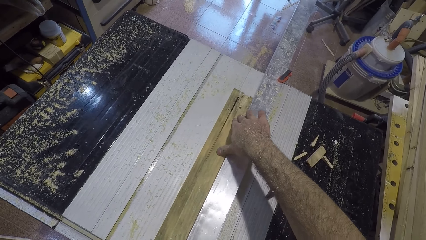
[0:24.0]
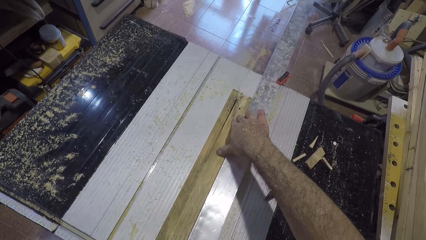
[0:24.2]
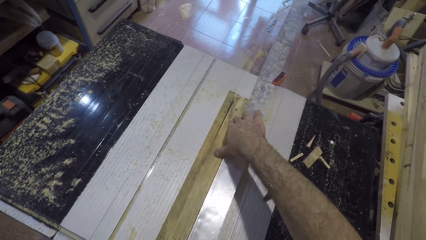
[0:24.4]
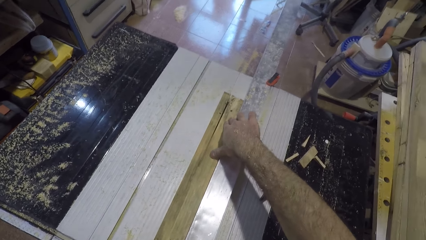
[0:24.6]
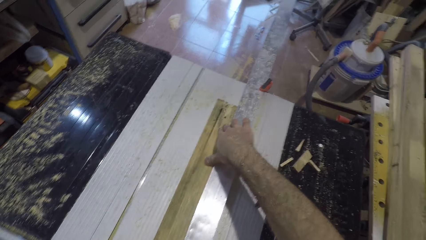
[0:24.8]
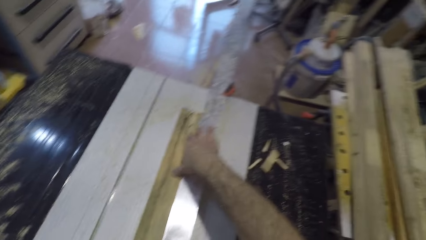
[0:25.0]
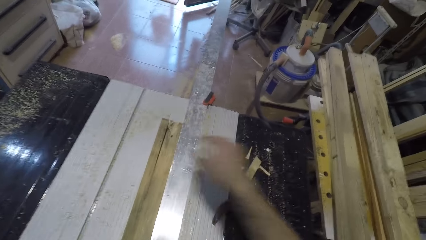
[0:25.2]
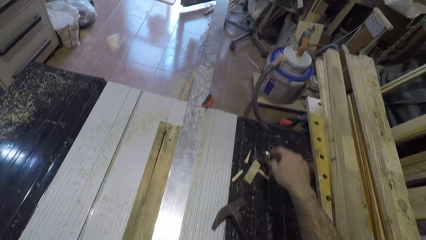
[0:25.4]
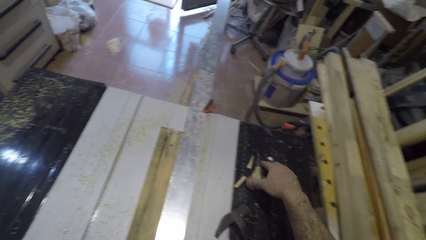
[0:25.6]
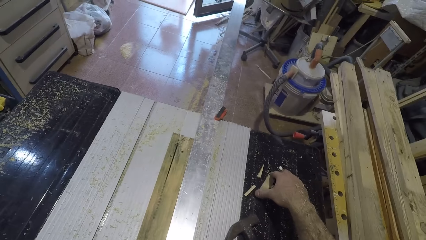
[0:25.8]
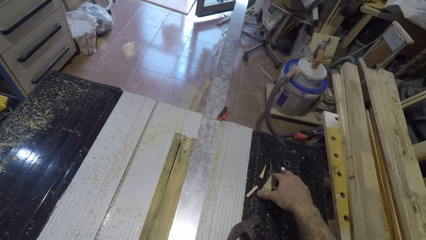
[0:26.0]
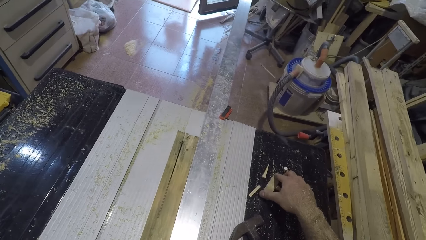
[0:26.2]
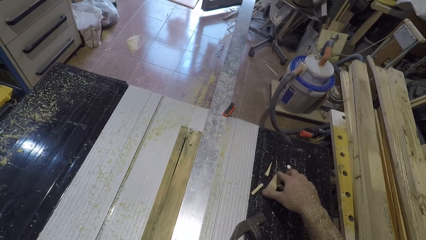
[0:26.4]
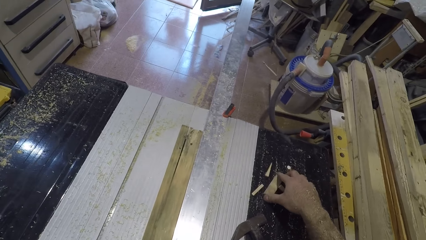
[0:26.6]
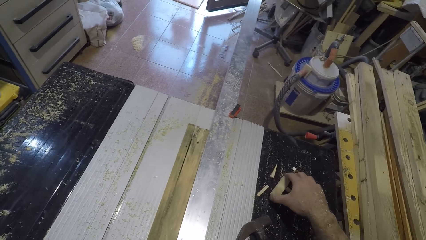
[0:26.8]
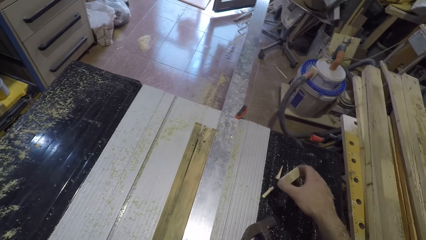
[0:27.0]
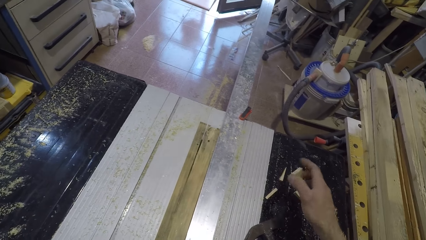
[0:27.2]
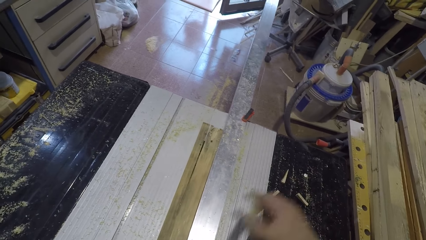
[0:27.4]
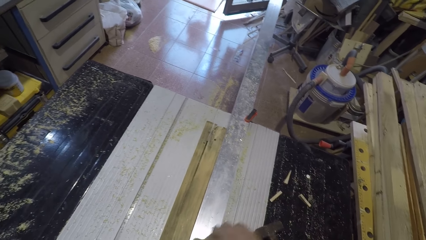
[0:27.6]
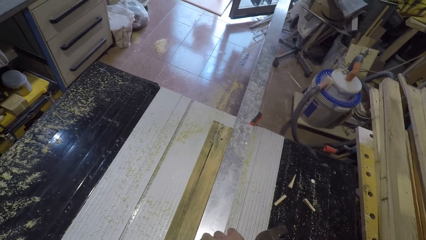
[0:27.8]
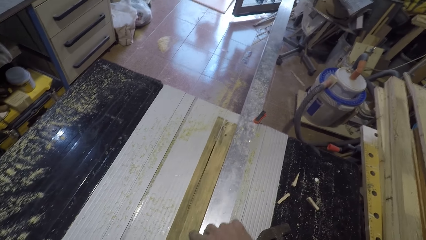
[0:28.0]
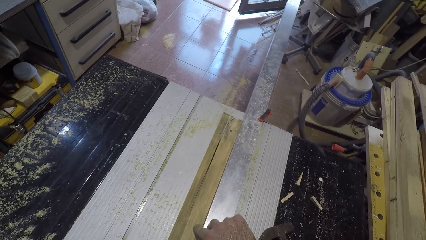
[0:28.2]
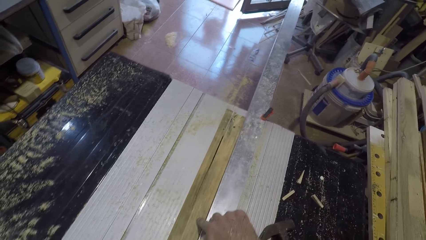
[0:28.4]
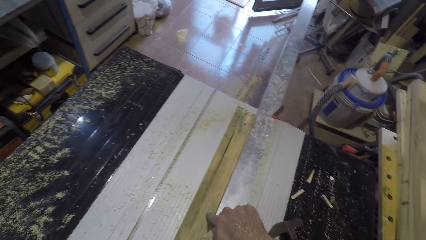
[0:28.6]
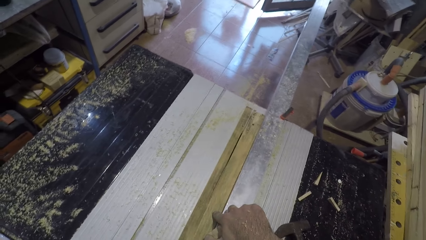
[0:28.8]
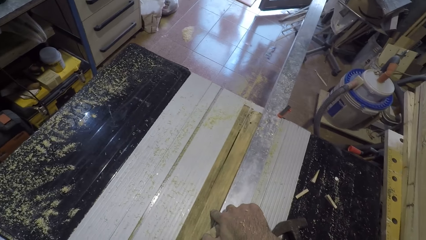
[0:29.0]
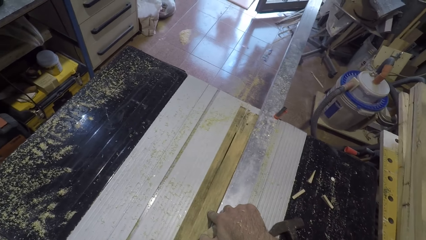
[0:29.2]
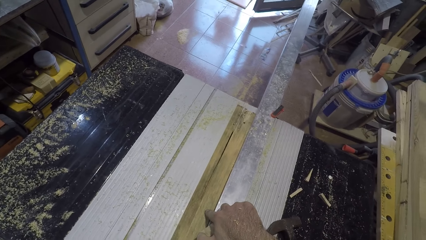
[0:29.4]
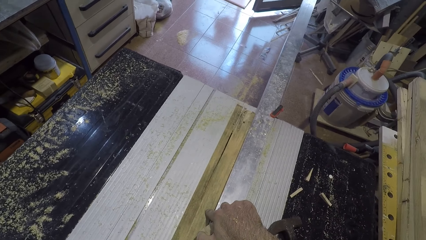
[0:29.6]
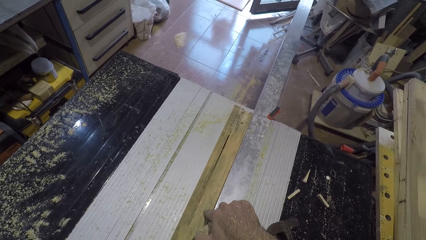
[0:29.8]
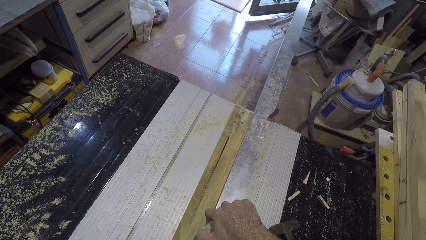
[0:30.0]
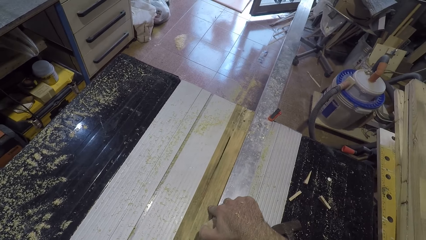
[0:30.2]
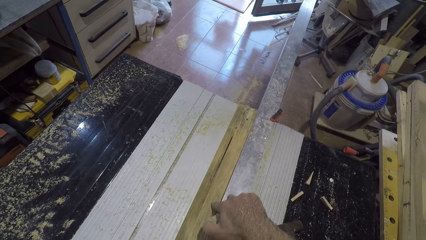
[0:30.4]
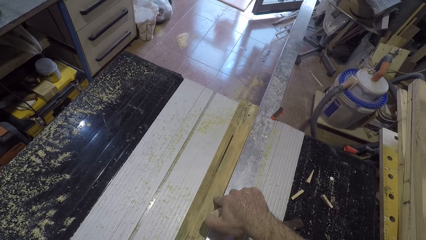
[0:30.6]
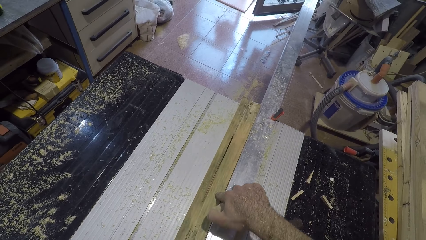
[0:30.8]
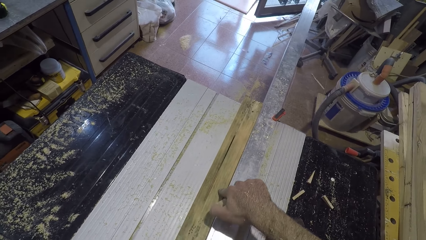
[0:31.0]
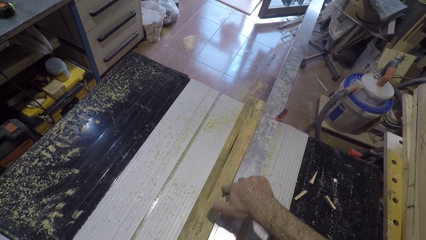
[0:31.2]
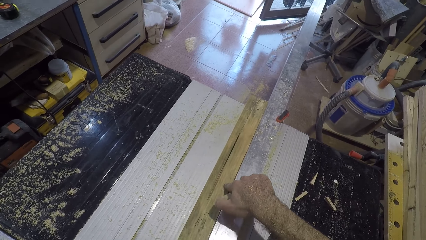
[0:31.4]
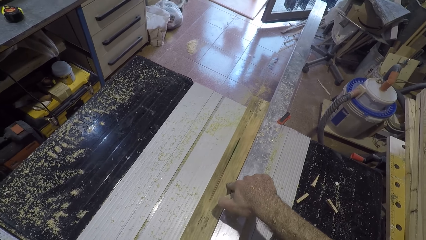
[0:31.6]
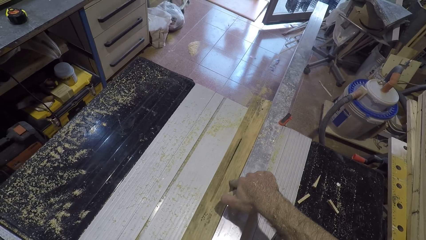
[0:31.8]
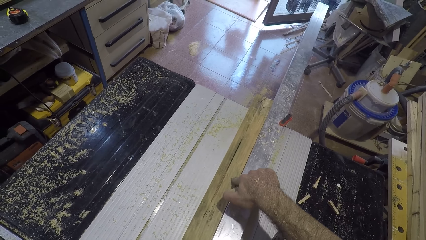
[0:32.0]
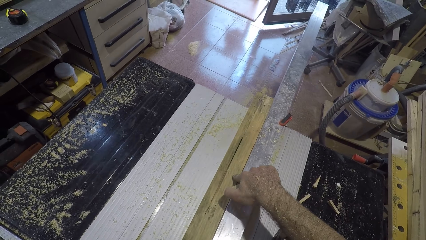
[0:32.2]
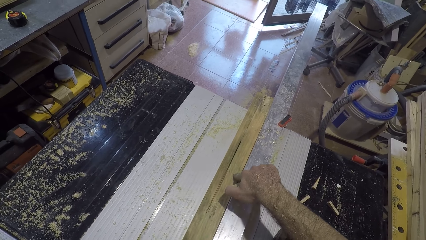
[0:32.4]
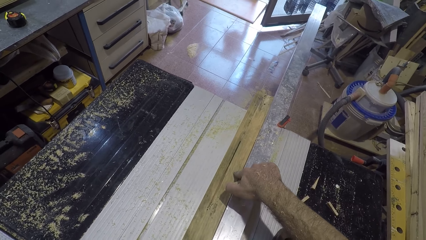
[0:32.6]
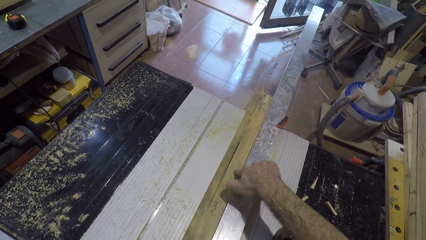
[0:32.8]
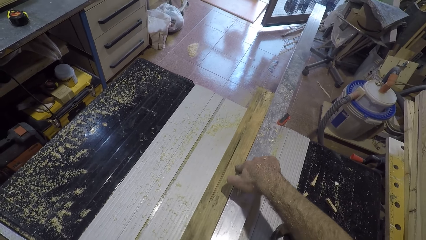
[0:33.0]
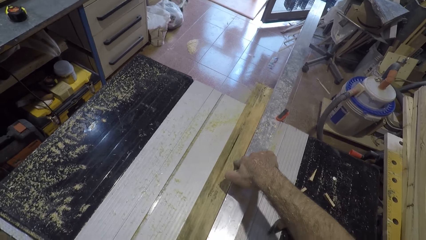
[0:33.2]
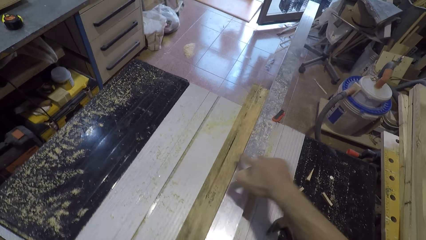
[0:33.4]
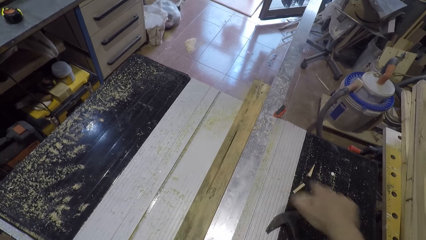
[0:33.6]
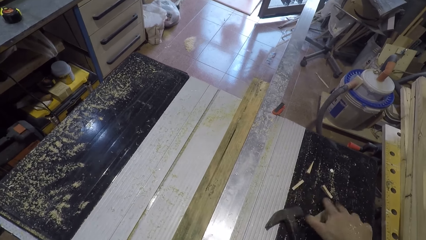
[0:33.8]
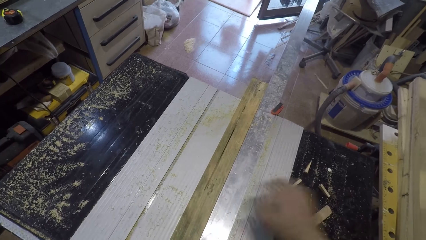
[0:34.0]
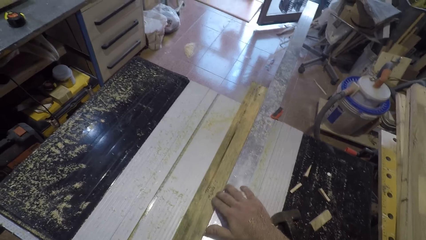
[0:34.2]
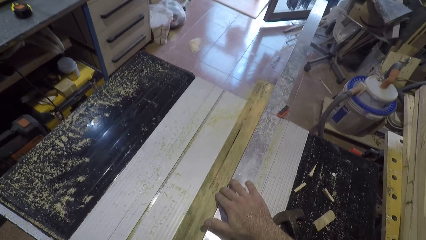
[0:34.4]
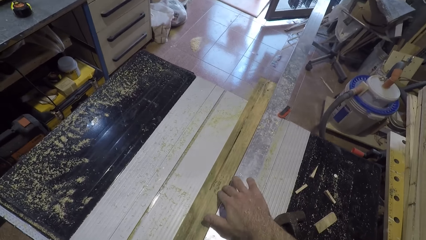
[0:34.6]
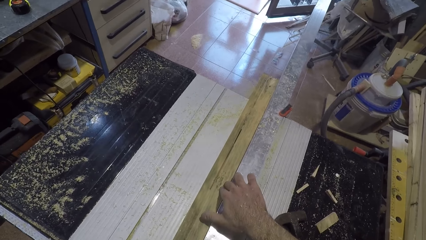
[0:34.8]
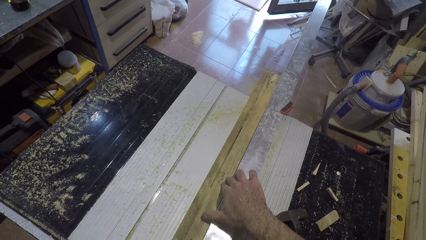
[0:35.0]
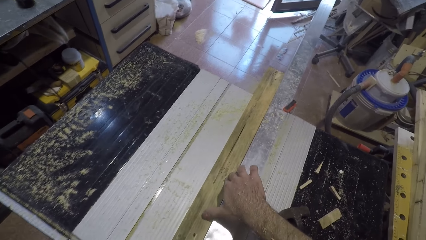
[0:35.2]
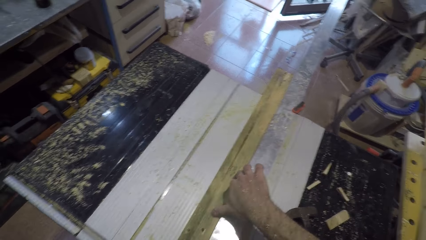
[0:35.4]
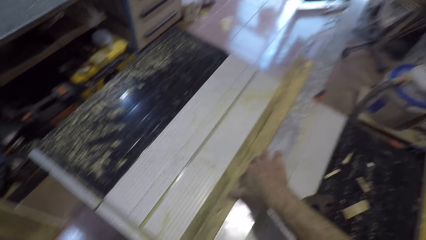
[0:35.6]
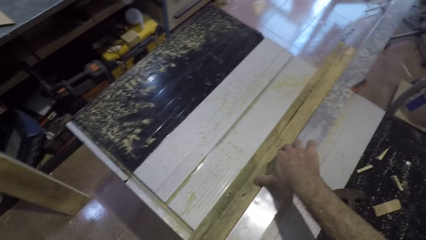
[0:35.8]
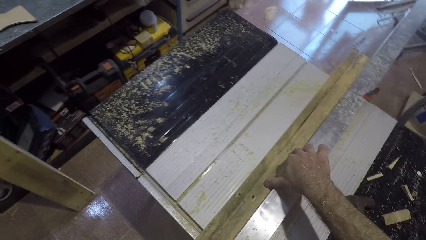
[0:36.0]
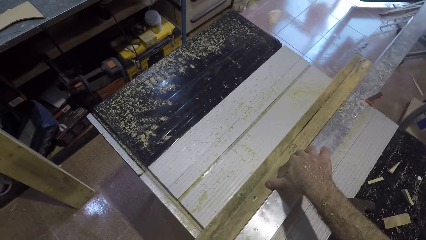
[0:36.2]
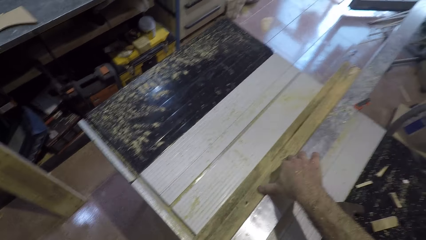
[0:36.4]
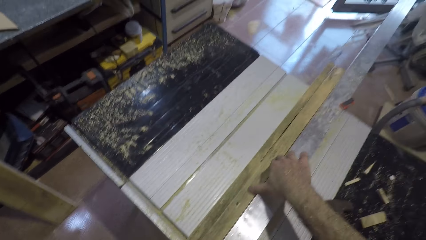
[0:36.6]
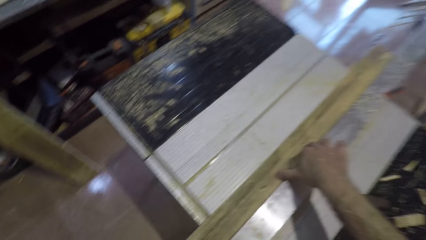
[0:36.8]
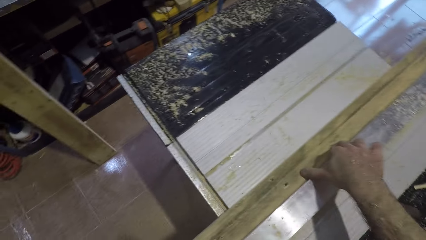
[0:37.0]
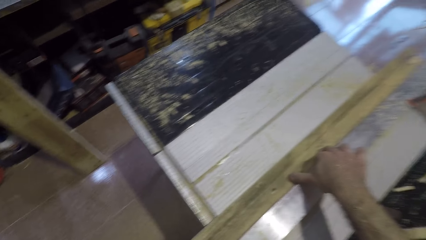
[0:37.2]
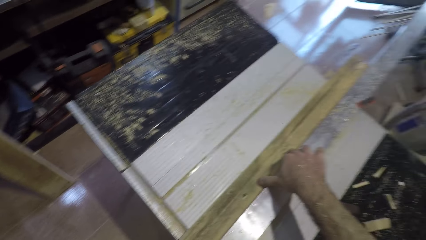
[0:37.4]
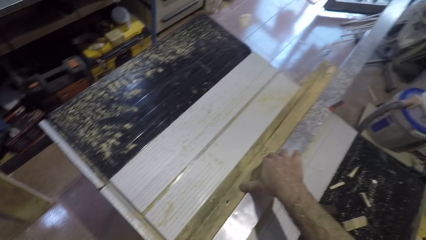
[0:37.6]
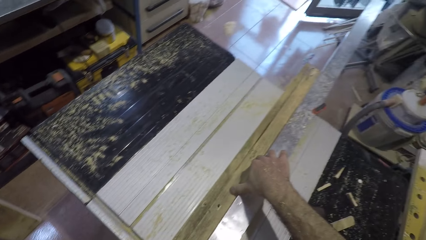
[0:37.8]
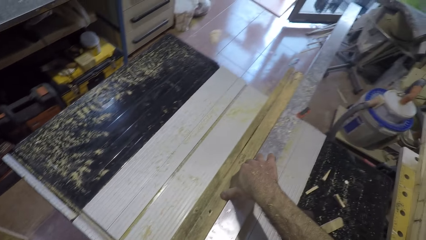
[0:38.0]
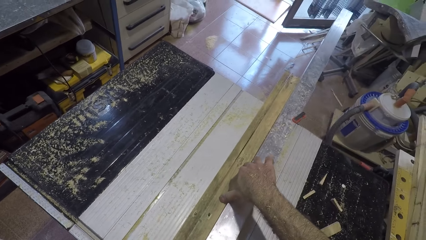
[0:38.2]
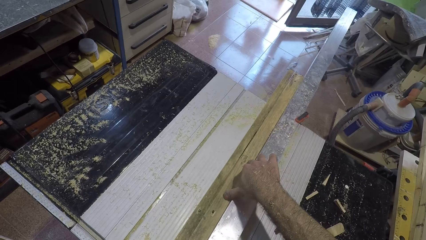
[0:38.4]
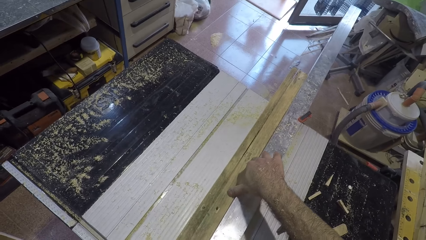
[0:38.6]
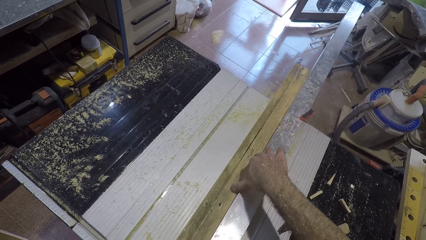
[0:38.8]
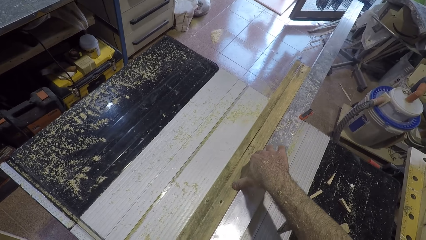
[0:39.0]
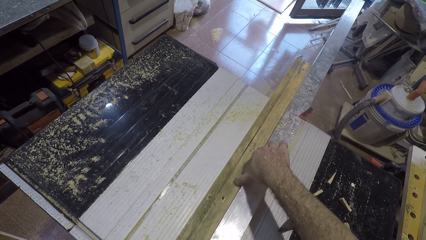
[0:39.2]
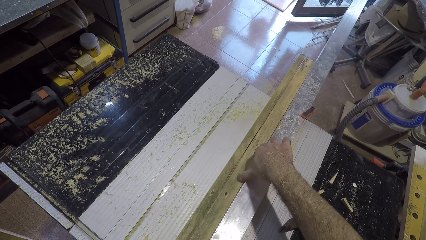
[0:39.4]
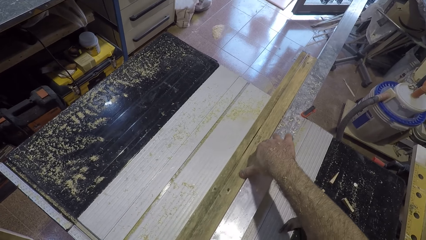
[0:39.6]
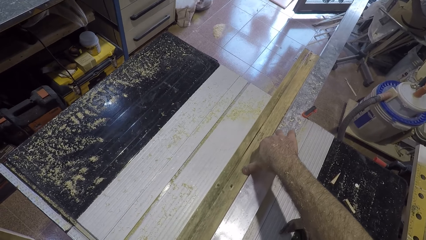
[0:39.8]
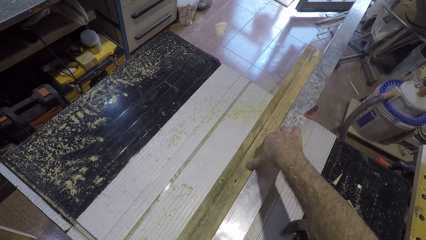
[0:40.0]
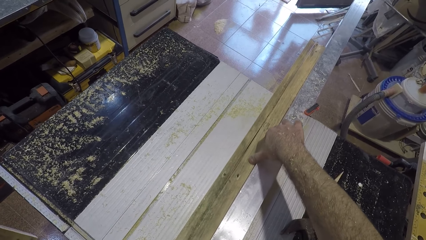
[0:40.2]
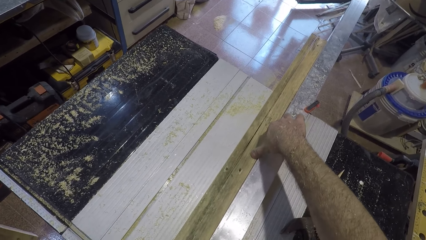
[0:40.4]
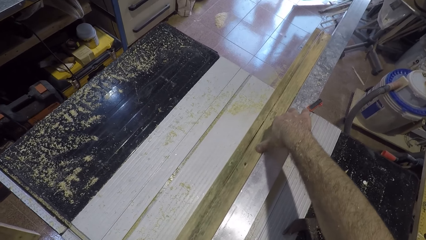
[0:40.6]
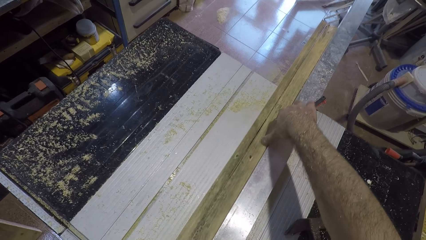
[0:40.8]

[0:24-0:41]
The camera wearer removes his right hand from the plank of wood. He picks up a small piece of wood beside the wood splitting machine with his right hand. He holds the piece of wood. He removes his right hand from the plank of wood. He returns the small piece of wood in his right hand. He drops the piece of wood in his right hand beside the wood splitting machine. He places his right hand on the plank of wood. He holds the piece of wood.
